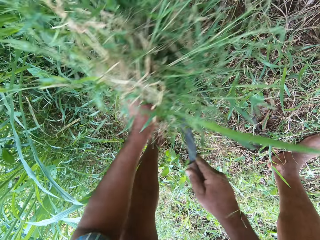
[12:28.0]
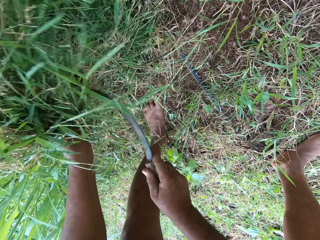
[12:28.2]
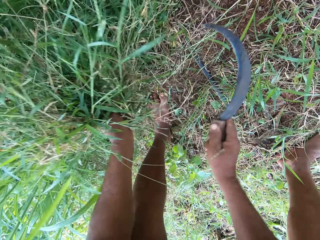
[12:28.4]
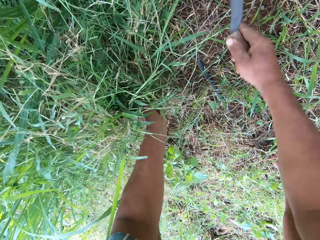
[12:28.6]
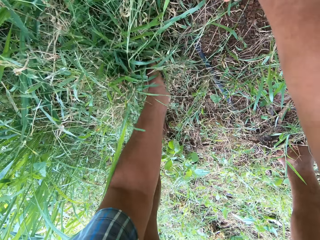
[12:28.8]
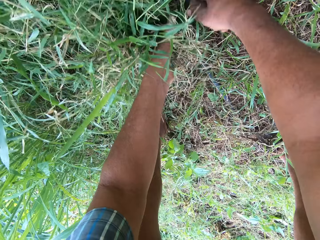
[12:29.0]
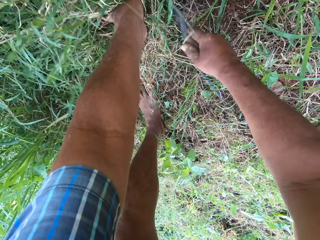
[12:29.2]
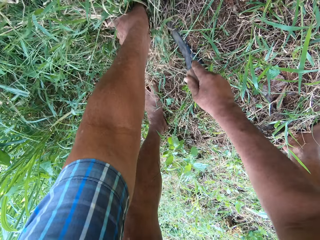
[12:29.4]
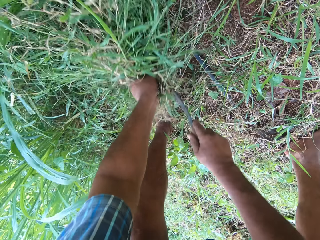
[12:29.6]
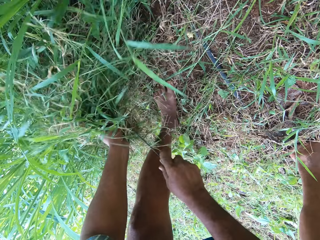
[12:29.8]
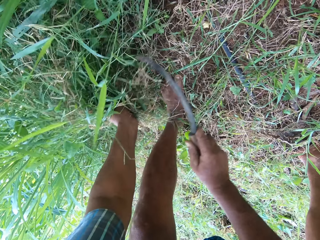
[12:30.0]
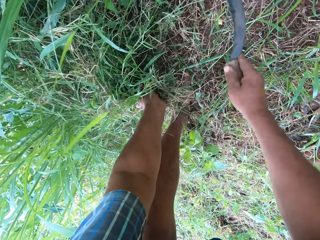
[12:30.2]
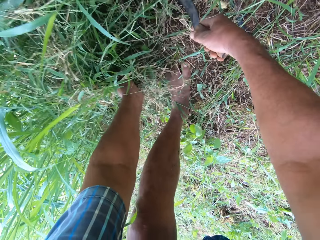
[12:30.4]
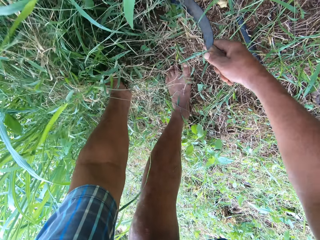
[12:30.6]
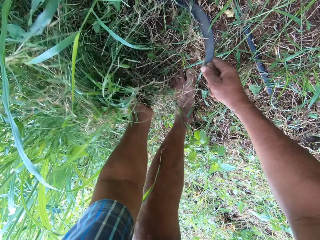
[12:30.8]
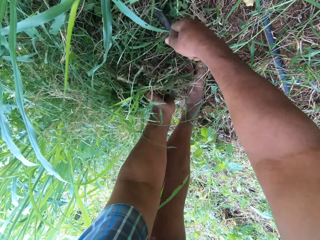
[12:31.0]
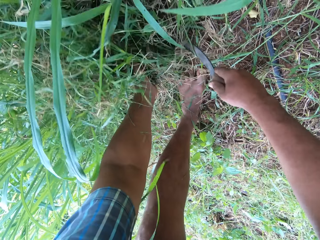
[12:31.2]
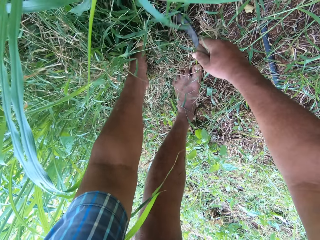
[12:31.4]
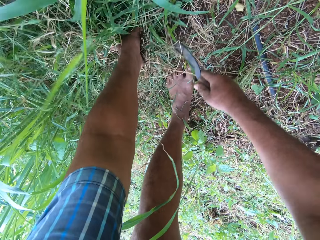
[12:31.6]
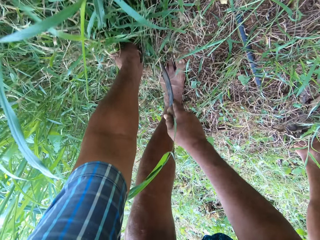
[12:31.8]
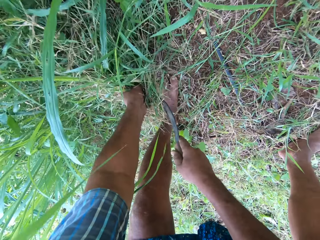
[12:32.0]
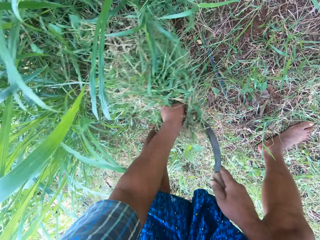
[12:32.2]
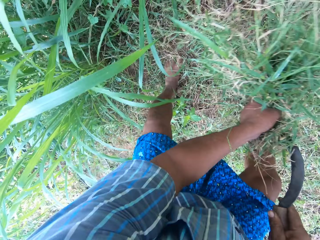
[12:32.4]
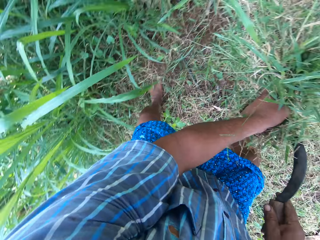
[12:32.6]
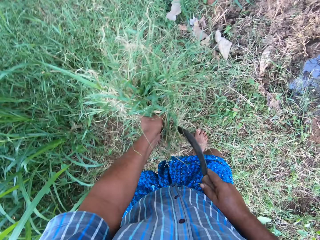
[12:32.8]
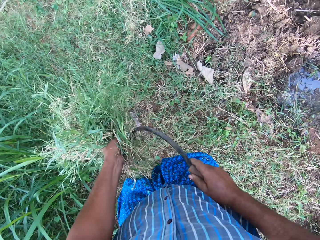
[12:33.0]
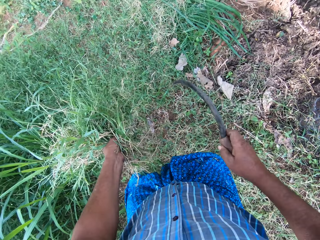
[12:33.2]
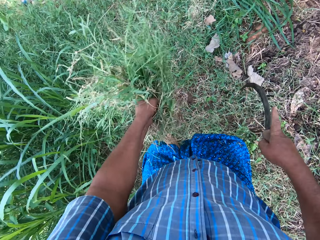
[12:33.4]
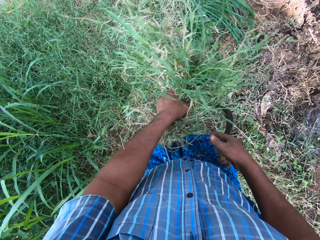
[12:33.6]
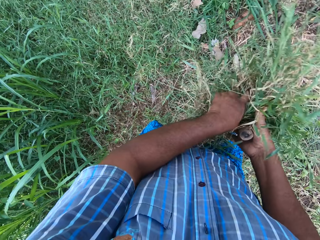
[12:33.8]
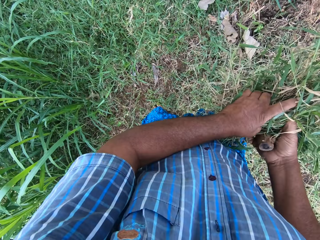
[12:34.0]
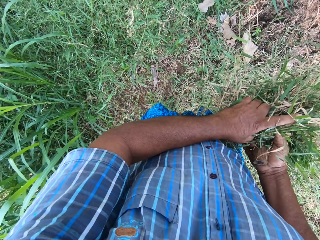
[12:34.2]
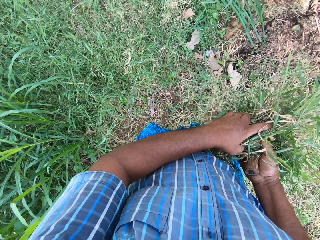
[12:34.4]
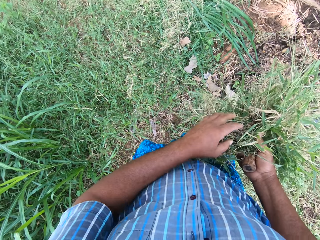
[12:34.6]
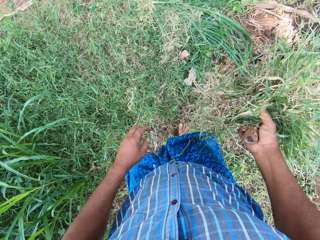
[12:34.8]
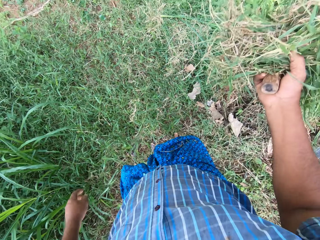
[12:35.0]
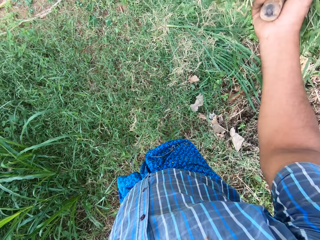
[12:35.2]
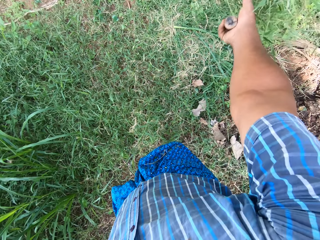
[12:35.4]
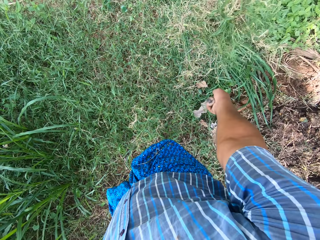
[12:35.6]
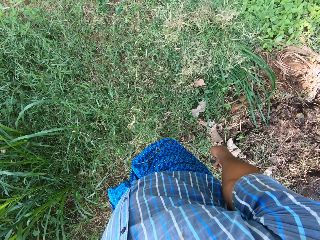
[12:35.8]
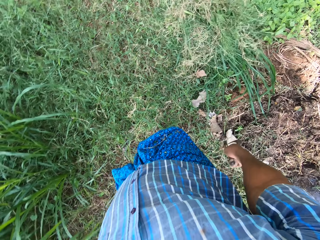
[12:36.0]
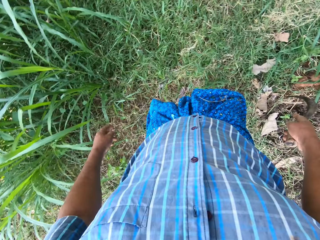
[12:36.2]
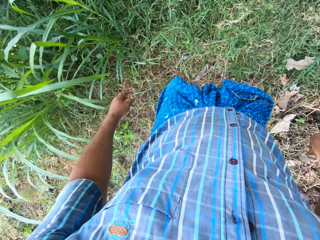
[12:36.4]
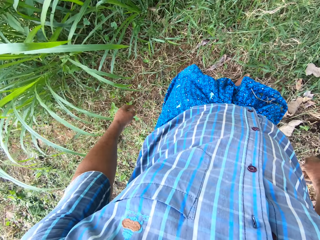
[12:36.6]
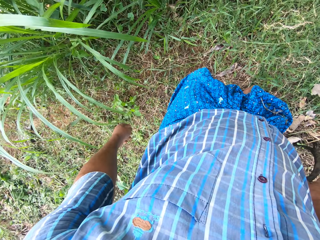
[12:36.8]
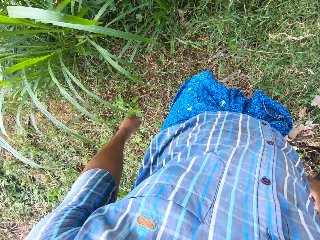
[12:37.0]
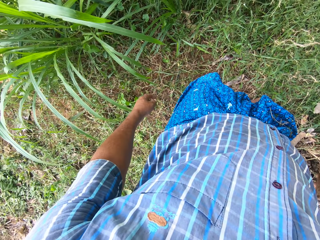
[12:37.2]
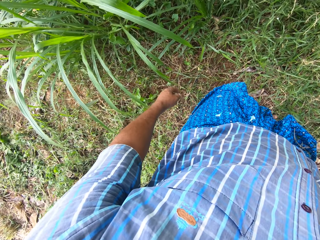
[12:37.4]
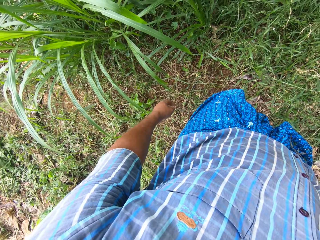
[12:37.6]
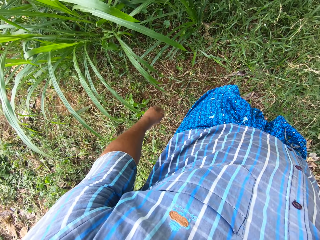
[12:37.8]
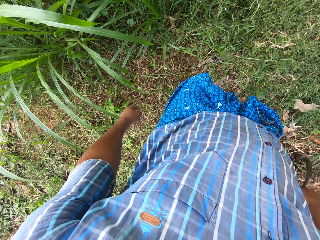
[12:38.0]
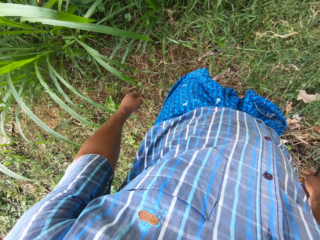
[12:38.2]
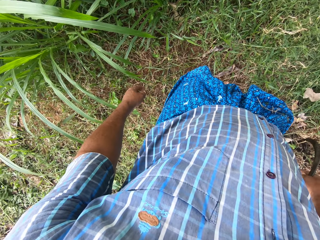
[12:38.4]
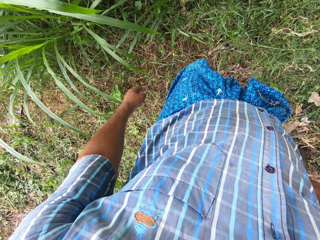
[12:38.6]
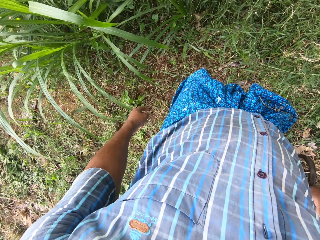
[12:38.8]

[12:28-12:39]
The camera wearer pulls grass from the ground with a hand. He cuts grass in a garden with a sickle. He stands. He pulls grass from the ground with a hand. He passes the grasses to his right hand. He throws the grasses away with his right hand. He puts down the grass on the ground. He moves slightly to the left. He looks around the garden.

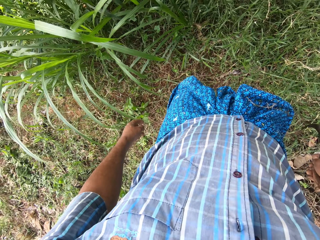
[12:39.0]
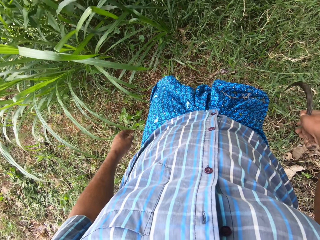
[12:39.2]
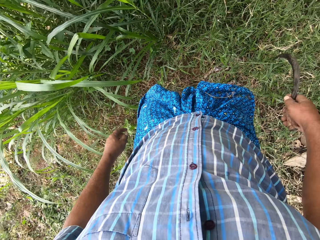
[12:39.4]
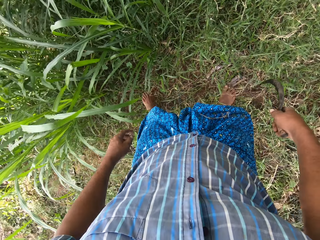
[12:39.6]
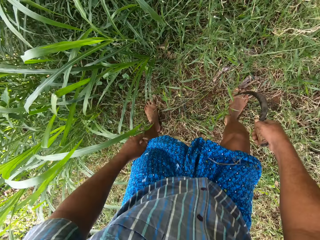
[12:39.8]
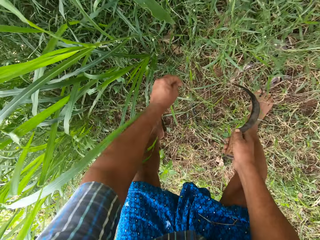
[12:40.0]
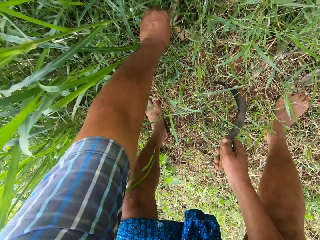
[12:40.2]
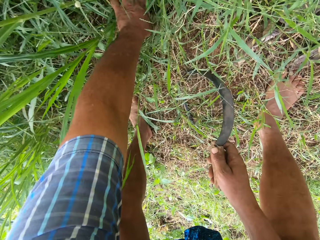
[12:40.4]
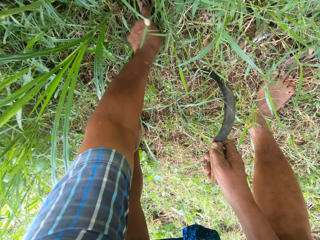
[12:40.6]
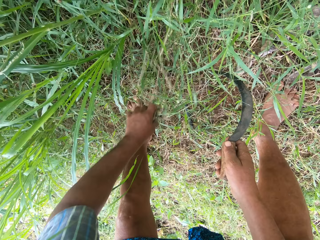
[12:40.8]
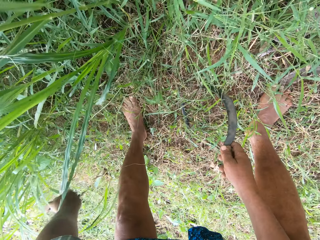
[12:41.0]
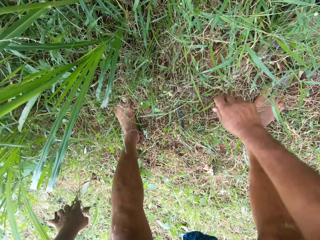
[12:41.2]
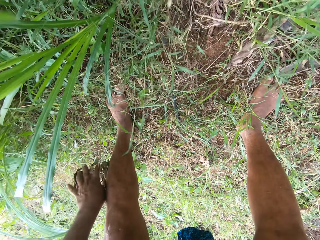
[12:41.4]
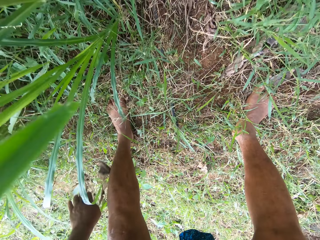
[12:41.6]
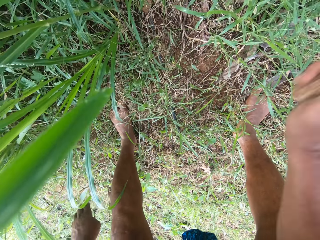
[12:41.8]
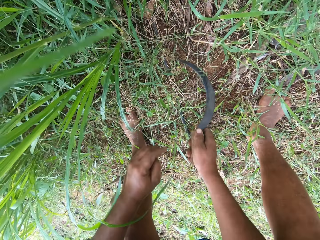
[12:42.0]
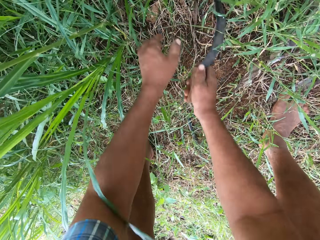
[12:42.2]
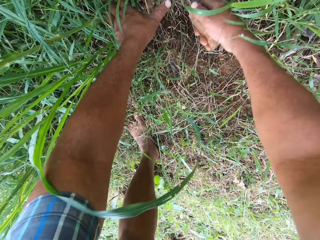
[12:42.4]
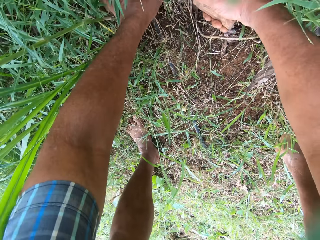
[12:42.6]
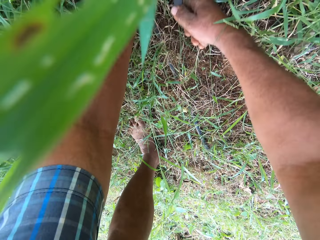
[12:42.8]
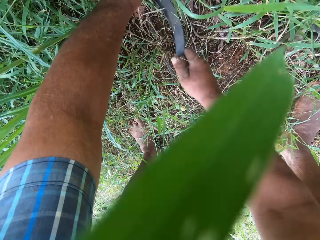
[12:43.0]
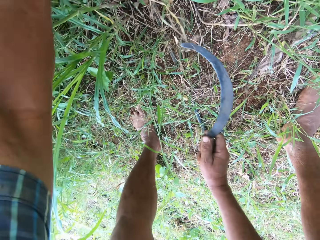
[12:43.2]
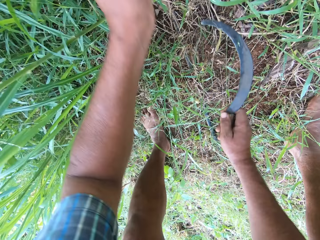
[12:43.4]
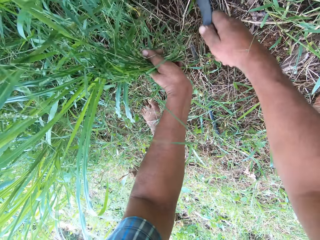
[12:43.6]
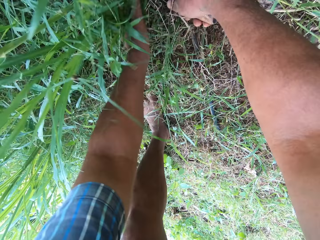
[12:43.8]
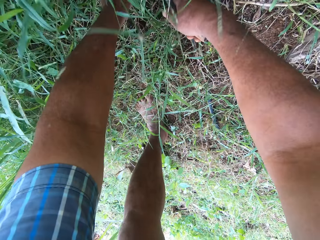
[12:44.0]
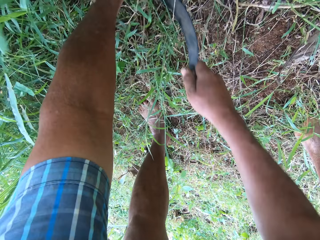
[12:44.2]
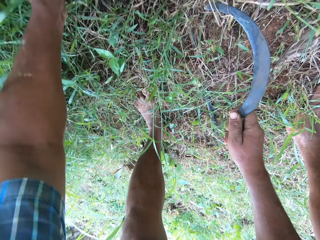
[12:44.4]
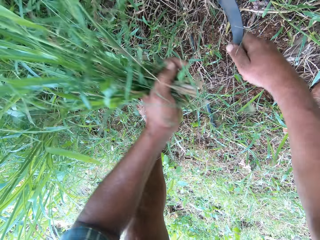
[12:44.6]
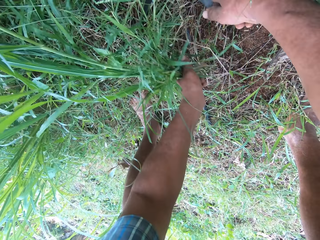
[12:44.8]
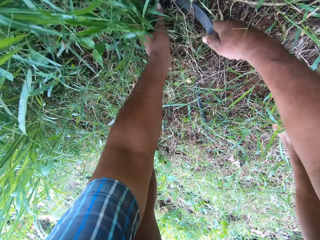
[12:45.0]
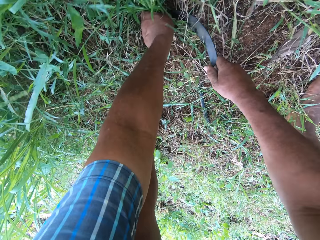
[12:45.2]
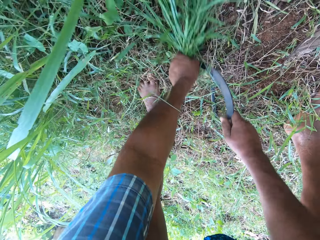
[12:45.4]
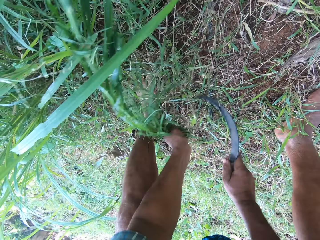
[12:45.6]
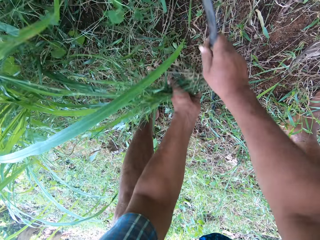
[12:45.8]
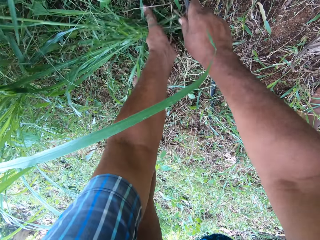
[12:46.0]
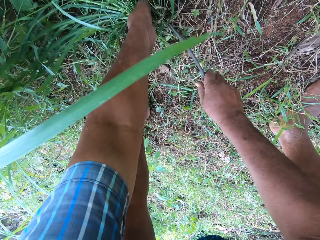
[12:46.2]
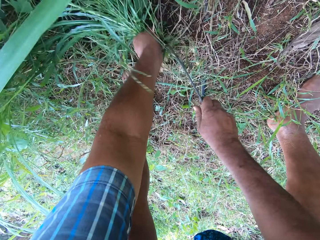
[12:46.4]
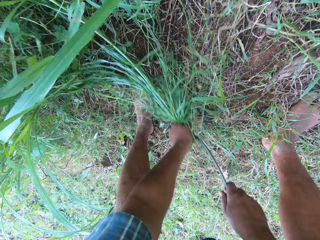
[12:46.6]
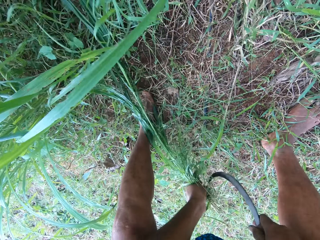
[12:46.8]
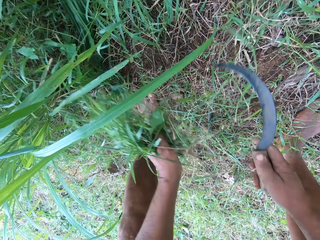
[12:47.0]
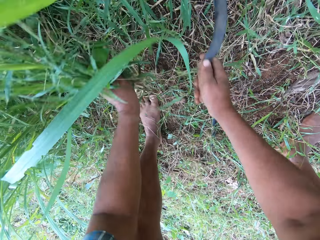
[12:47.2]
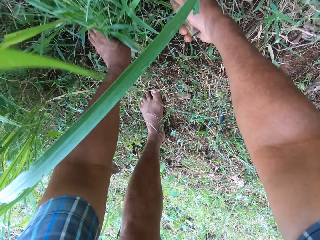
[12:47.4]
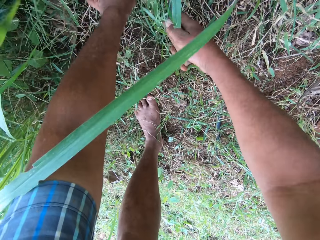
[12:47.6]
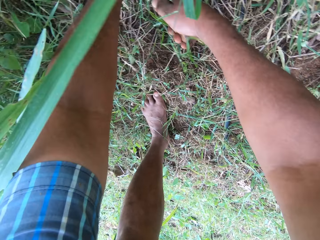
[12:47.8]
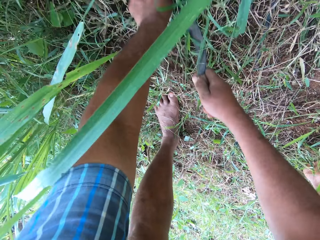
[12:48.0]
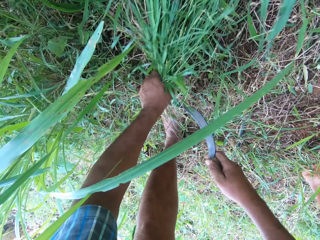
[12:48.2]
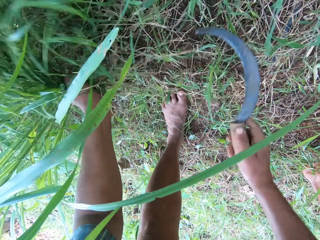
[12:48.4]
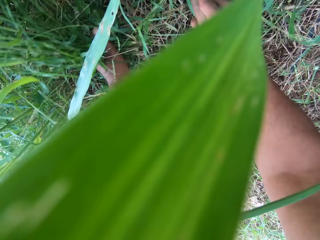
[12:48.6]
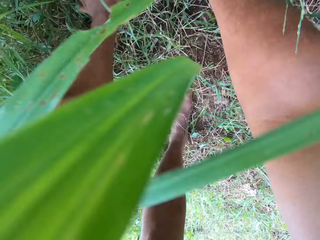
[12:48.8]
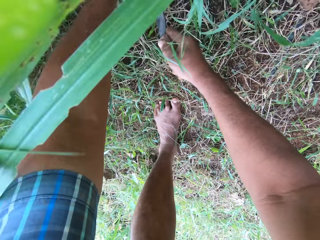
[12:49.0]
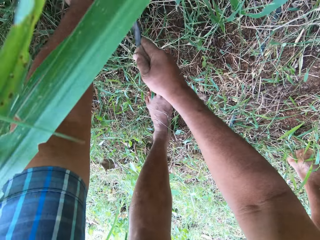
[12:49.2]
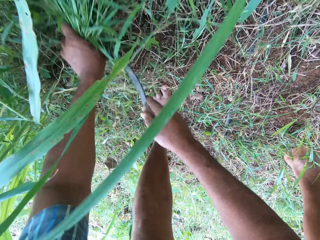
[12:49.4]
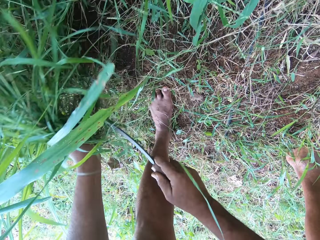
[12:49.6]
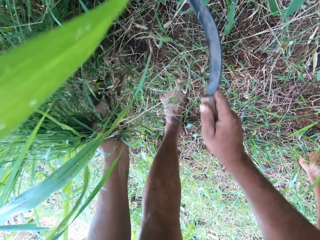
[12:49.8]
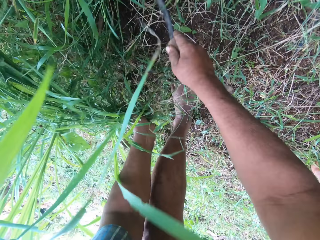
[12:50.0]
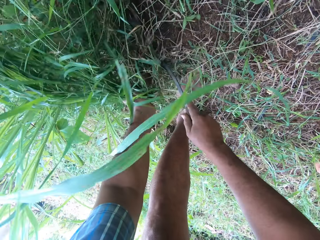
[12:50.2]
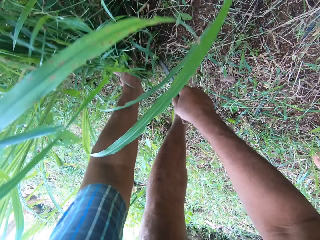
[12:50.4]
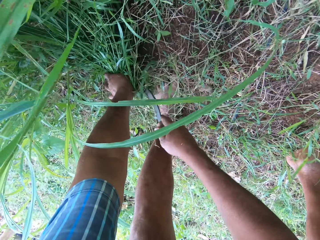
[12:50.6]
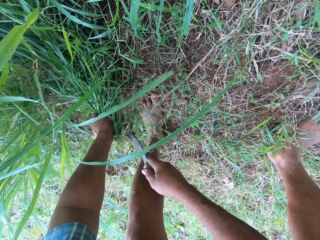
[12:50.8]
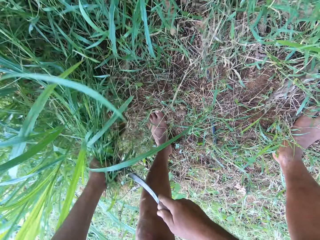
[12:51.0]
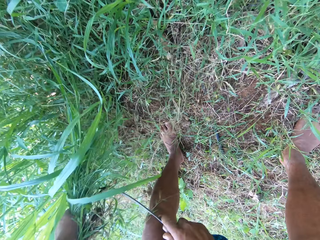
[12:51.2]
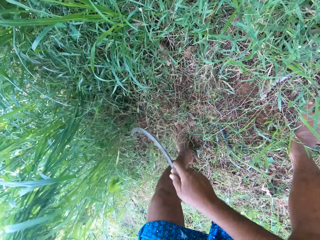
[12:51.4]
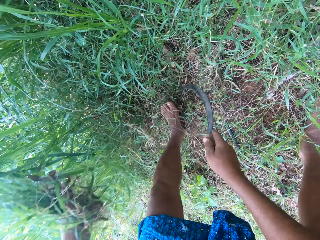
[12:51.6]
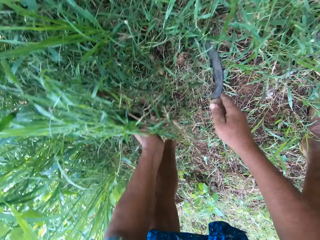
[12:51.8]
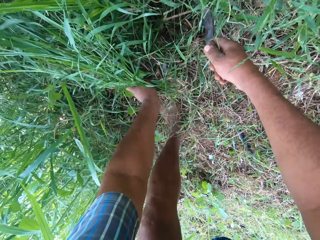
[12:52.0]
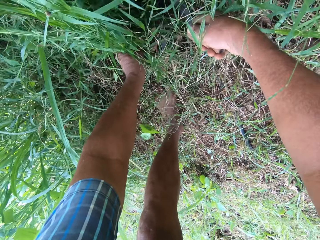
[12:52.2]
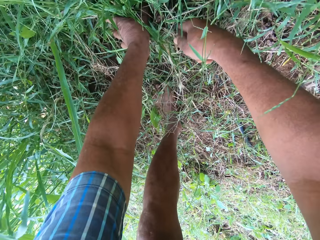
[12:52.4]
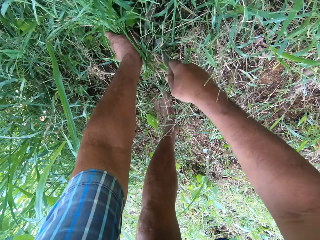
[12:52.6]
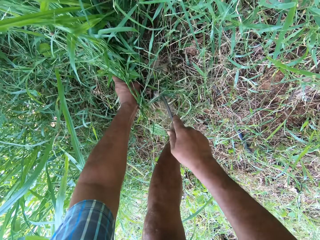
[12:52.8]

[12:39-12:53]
The camera wearer bends. He walks around a garden. He pulls the grasses from the ground with his left hand. He throws the grasses away with his left hand. He moves the grasses away with the knife in his right hand. He moves the knife or sickle on the ground with a hand. He weeds the grasses with his left hand and the knife in his right hand. He pulls grass from the ground with a hand. He cuts grass in the garden with the sickle. He pulls grass from the ground with a hand. He cuts grass in the garden with the sickle. He pulls grass from the ground with a hand. He cuts grass in the garden with the sickle. He pulls grass from the ground with a hand.
